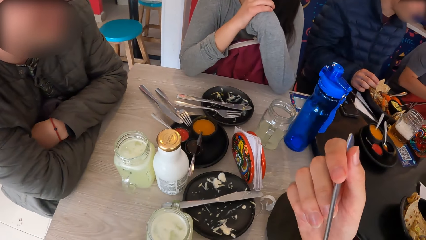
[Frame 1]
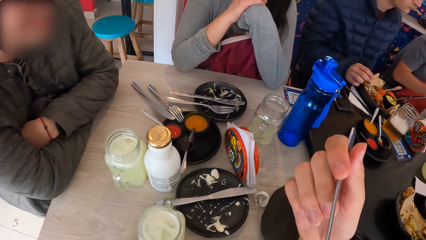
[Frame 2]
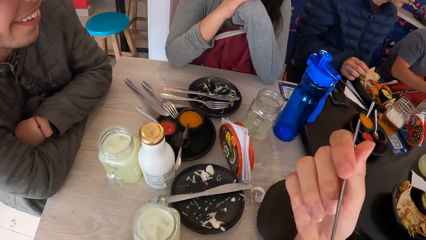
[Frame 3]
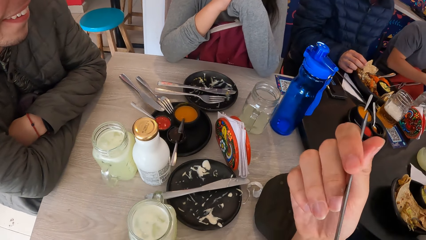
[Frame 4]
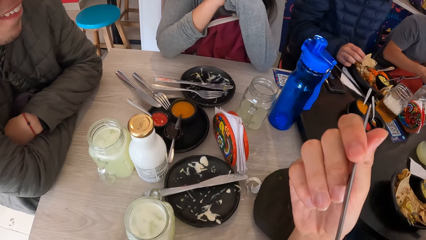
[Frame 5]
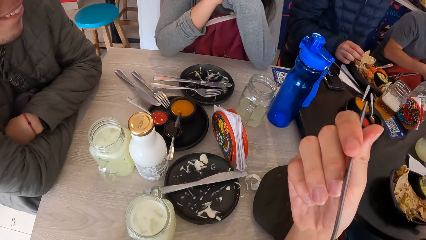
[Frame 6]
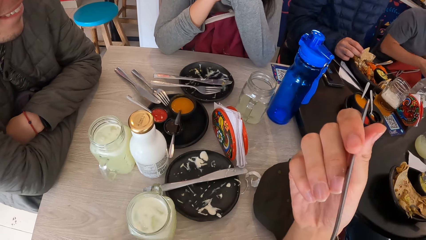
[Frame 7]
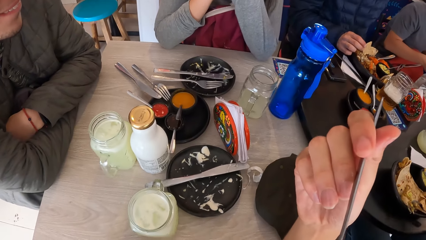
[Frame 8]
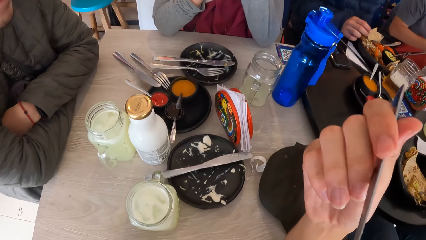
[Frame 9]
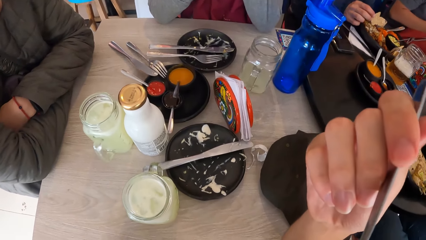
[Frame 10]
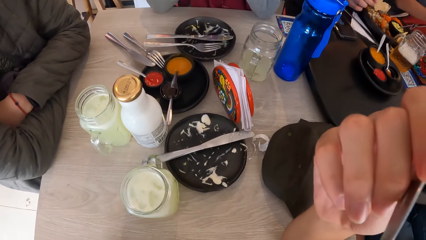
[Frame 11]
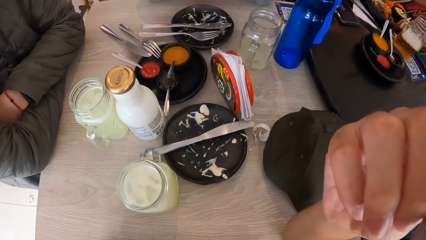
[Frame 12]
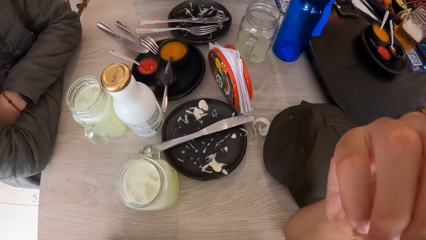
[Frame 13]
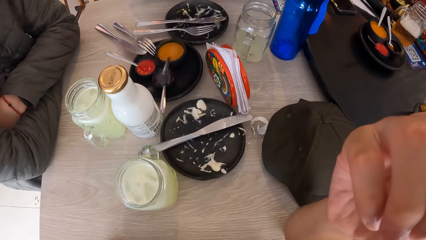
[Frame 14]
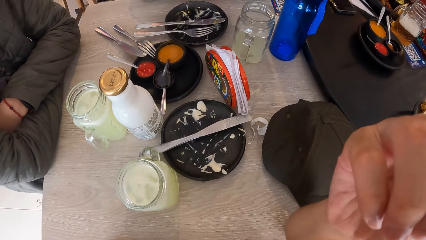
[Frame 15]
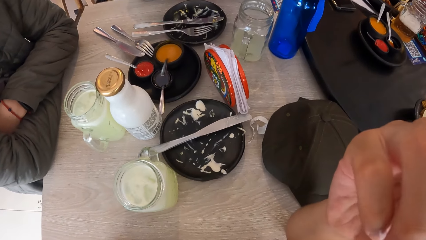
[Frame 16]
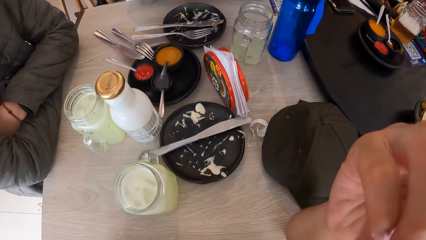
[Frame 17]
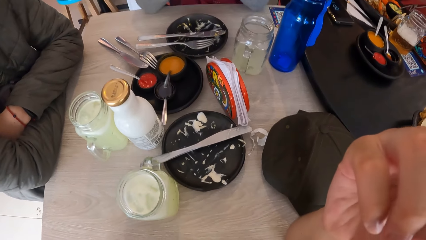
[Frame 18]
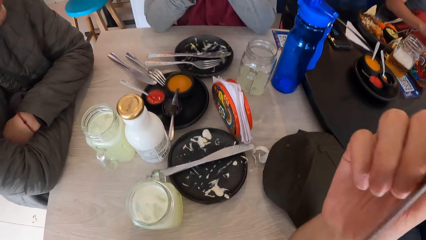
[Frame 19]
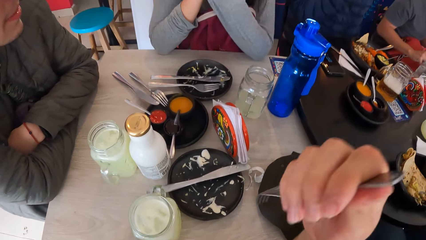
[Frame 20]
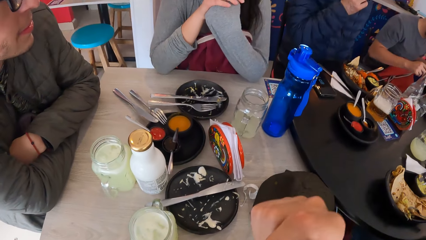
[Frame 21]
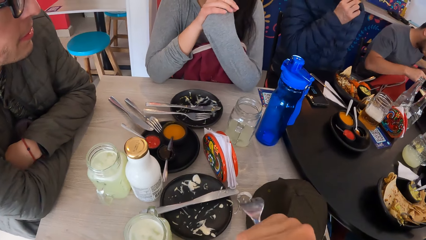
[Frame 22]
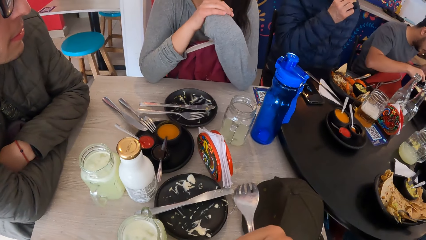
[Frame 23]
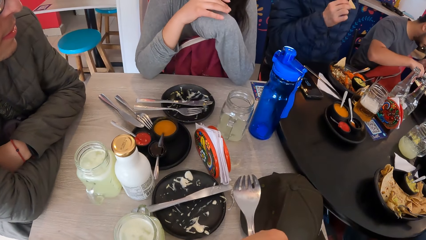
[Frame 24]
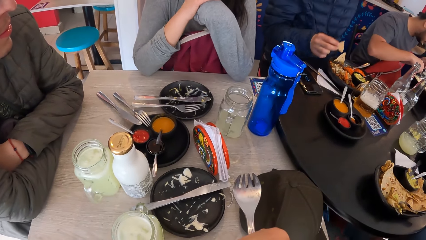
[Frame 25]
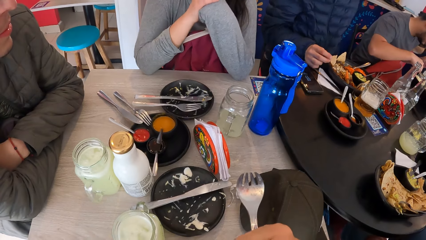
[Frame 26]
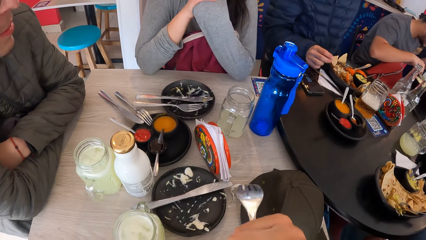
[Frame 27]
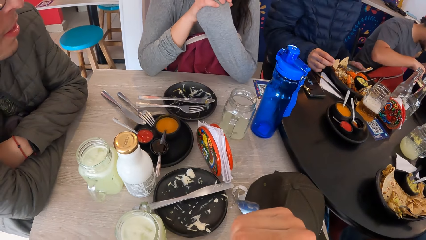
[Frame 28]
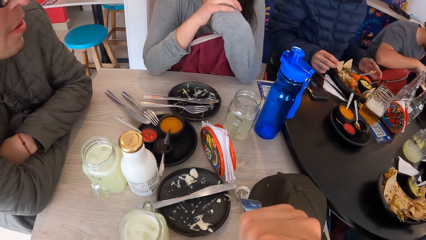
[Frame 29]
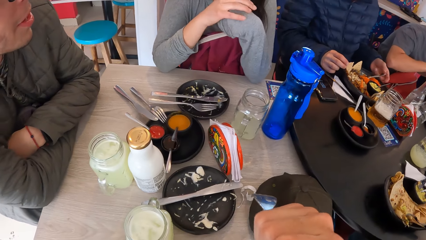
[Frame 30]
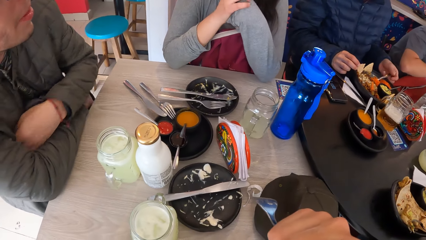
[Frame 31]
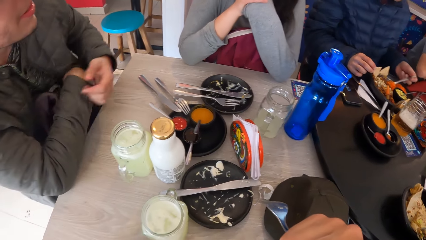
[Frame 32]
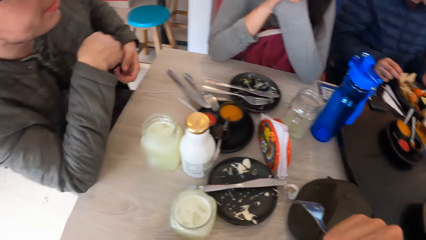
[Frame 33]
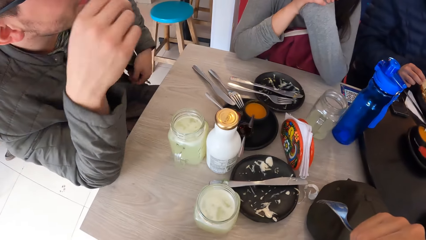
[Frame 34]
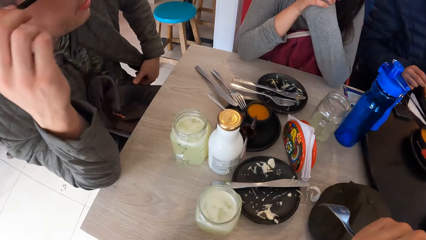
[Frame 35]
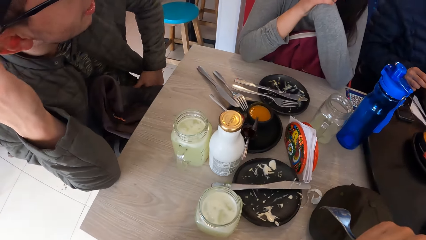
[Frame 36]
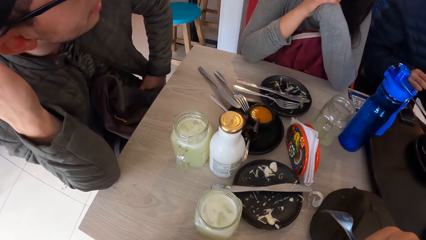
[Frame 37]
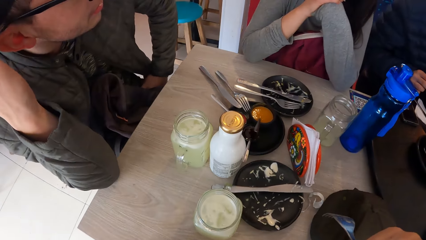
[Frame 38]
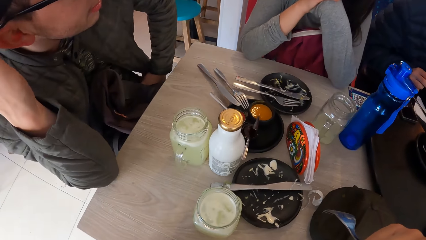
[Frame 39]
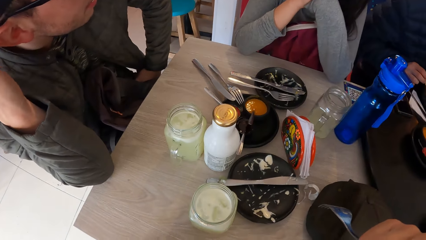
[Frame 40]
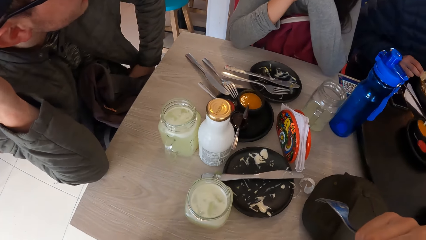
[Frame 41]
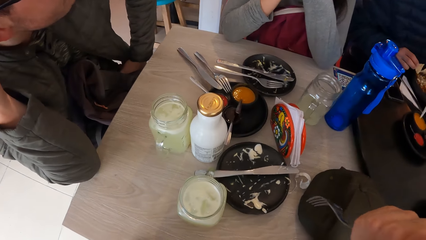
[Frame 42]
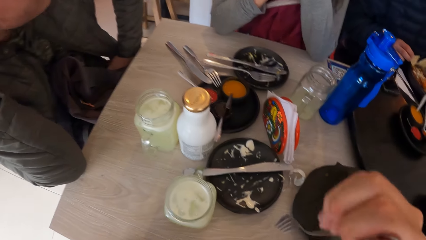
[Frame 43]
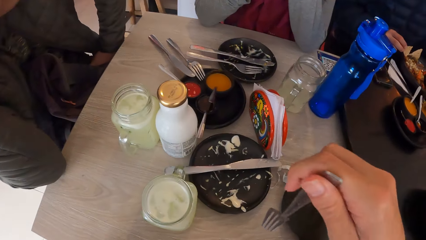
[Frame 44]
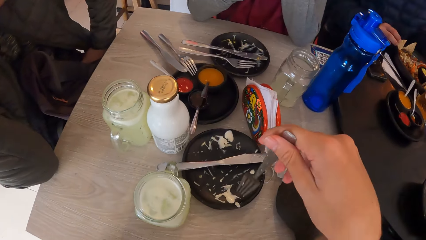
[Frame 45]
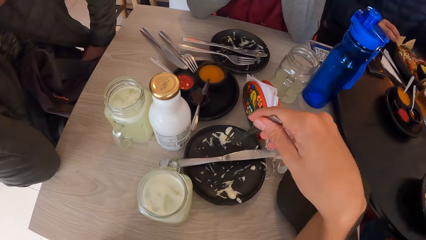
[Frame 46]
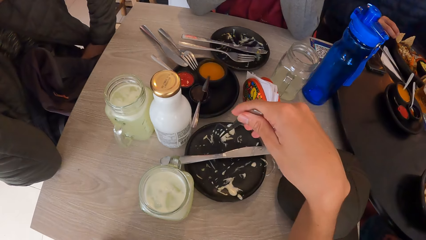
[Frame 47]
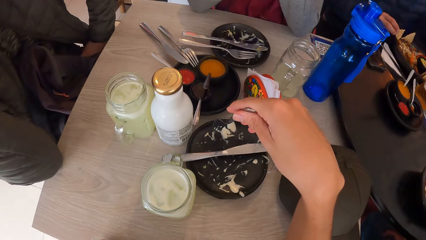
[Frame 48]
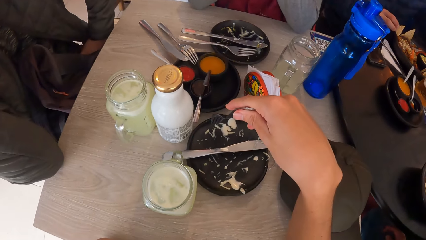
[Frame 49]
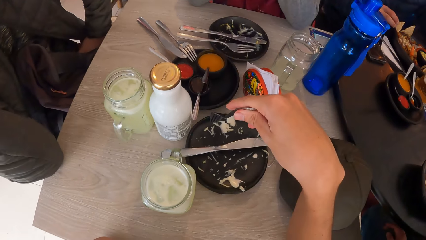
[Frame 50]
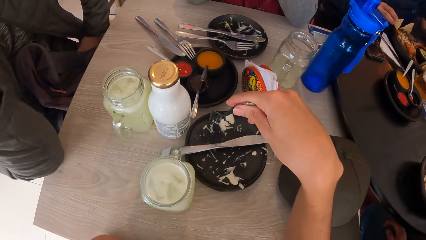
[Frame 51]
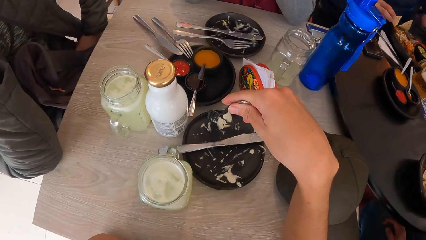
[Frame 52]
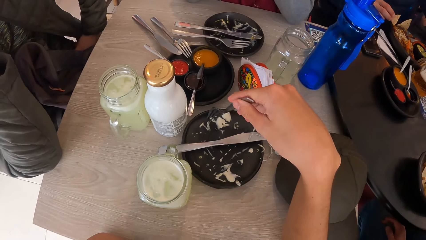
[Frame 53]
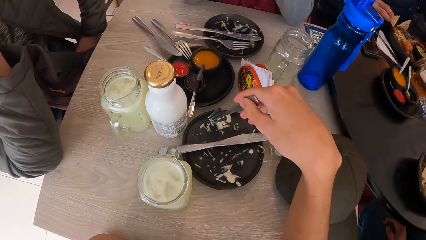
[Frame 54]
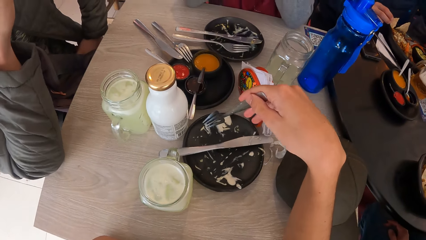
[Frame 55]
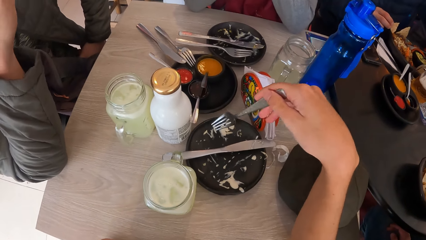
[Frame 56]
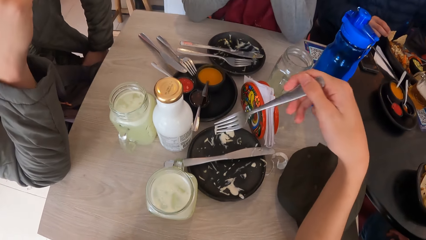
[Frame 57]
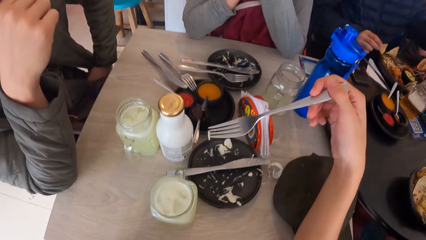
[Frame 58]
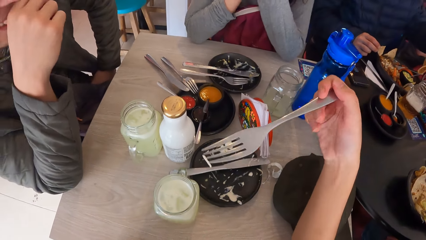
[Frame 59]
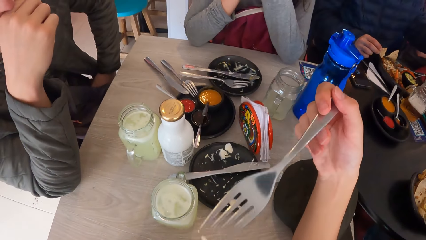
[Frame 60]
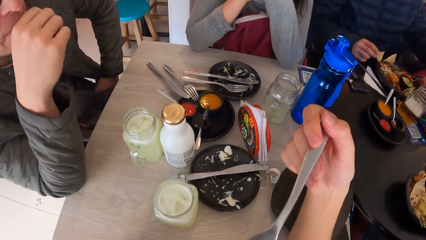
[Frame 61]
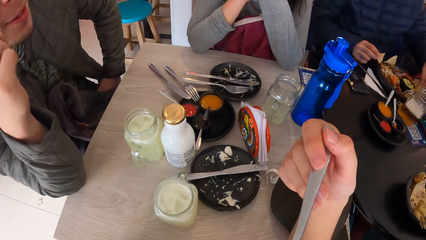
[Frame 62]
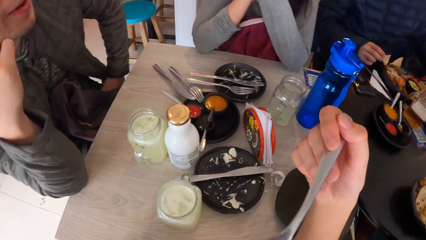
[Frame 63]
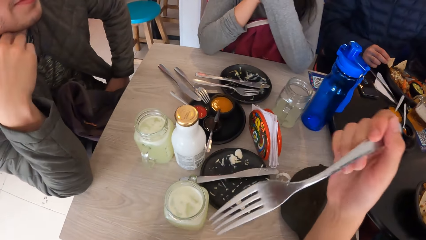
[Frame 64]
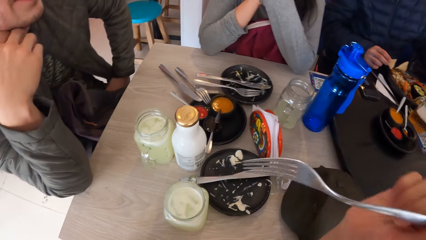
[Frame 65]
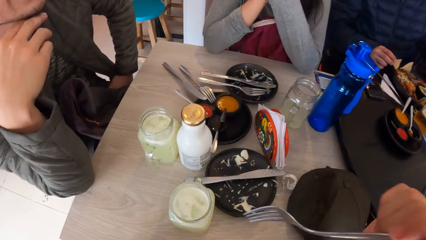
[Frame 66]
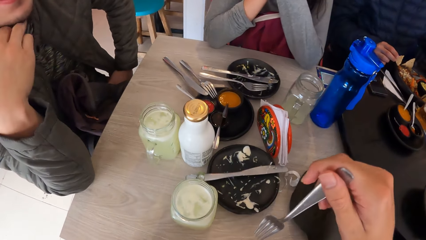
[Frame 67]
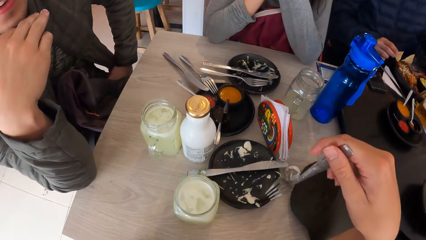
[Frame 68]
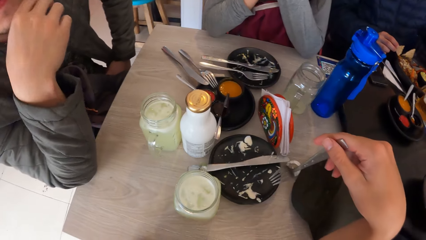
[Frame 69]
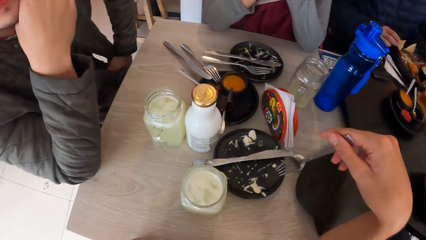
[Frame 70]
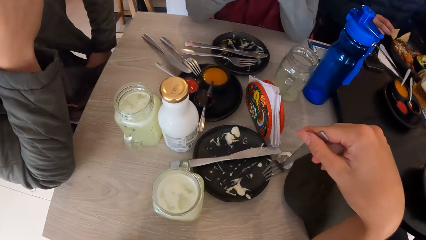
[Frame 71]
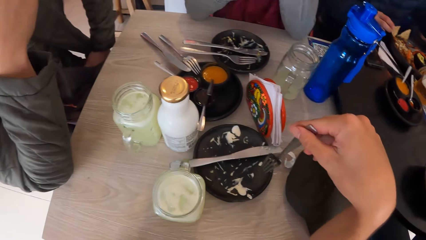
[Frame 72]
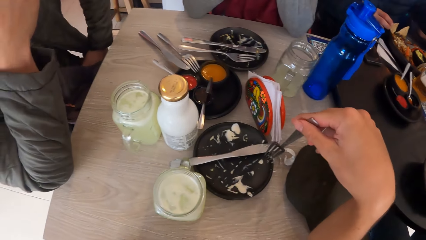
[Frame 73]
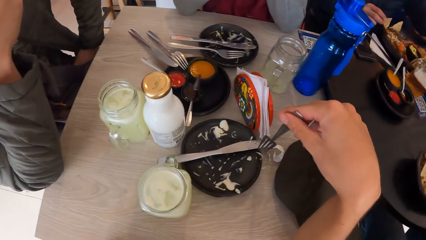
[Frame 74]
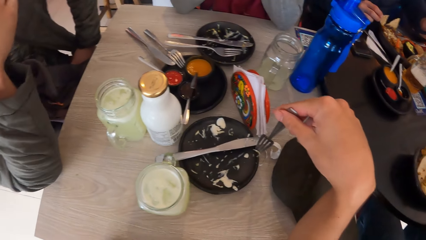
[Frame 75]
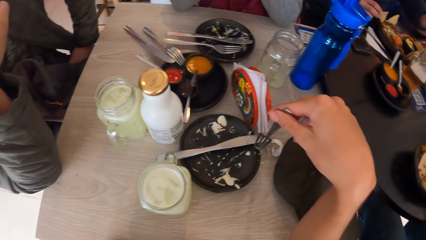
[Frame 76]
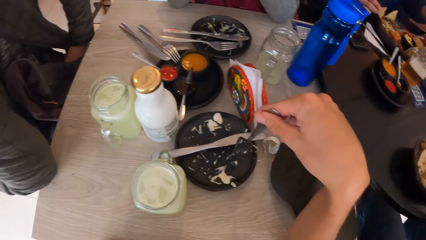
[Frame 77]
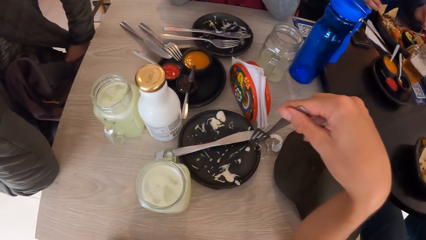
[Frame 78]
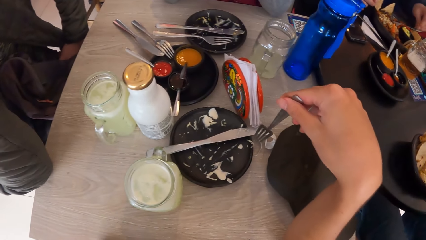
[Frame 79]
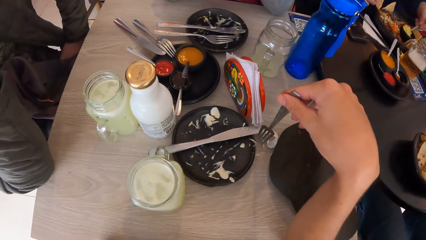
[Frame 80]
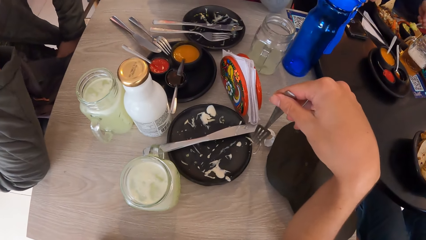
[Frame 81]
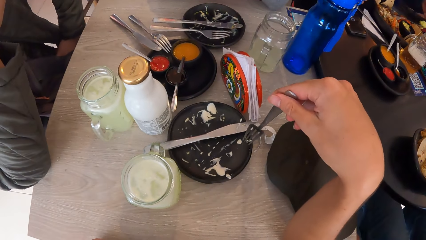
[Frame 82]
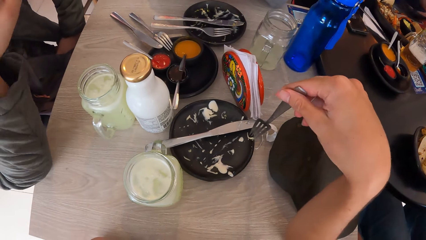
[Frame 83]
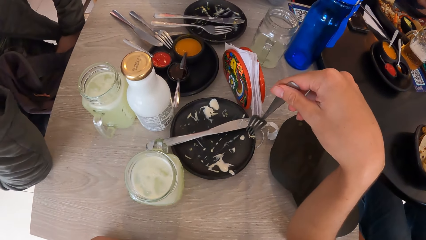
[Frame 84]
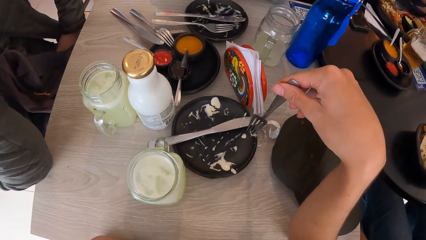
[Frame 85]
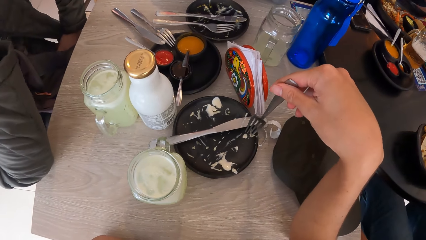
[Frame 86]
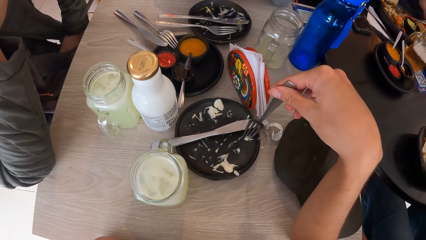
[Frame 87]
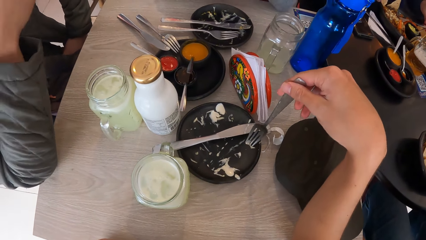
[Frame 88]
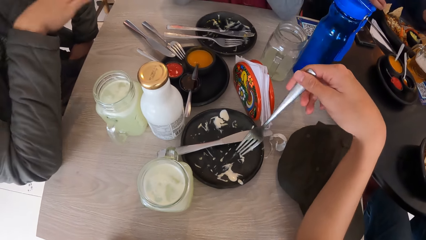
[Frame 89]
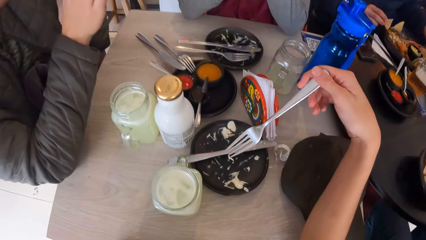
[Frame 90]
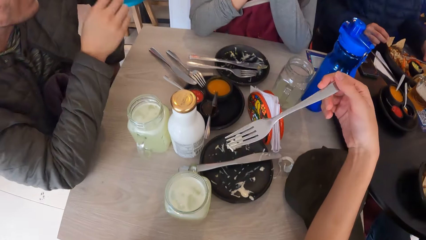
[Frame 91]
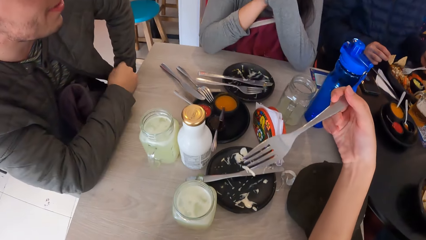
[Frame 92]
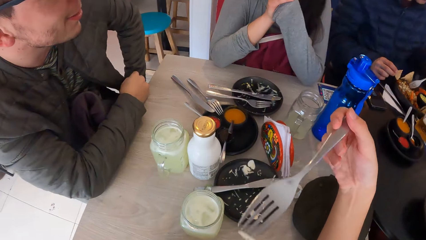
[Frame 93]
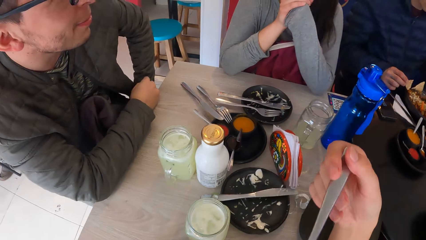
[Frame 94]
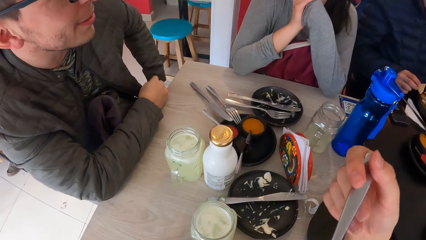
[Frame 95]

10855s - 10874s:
The camera wearer picks some salad from a plate on the table with the fork in his right hand. He eats the salad on the fork in his right hand. He holds the fork with his right hand. He picks some salad from the plate on the table with the fork in his right hand. He eats the salad on the fork in his right hand.
